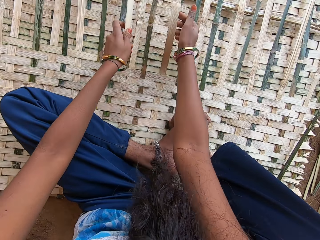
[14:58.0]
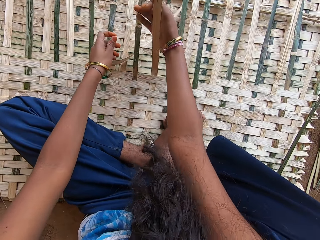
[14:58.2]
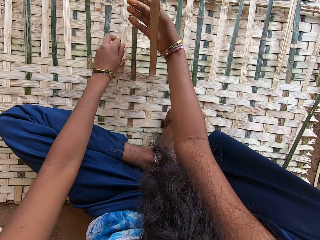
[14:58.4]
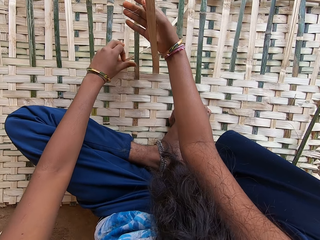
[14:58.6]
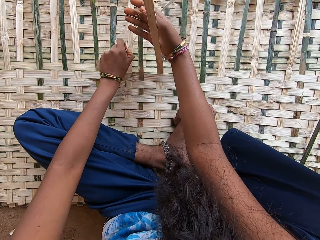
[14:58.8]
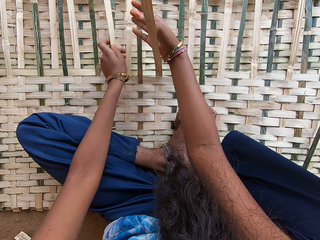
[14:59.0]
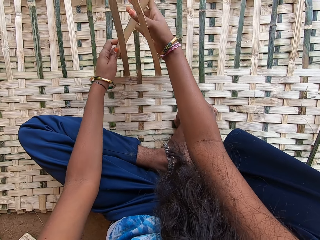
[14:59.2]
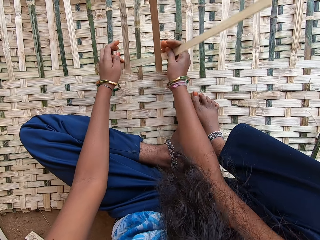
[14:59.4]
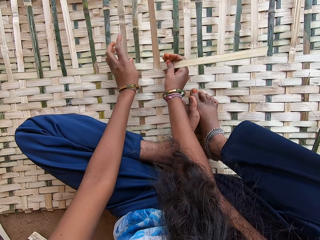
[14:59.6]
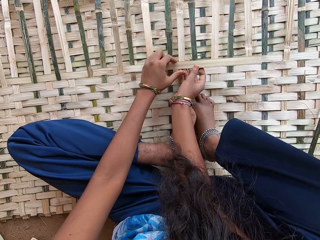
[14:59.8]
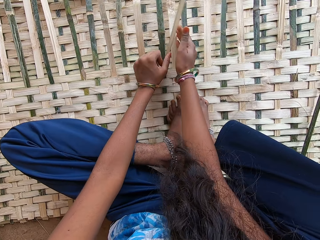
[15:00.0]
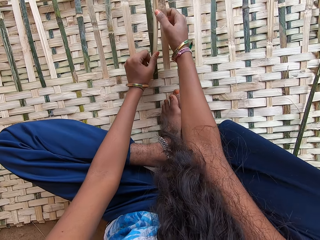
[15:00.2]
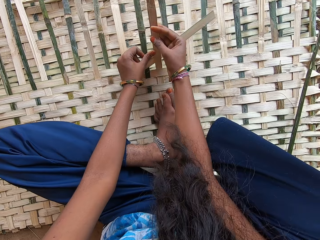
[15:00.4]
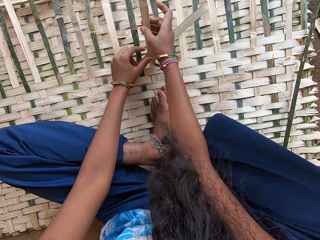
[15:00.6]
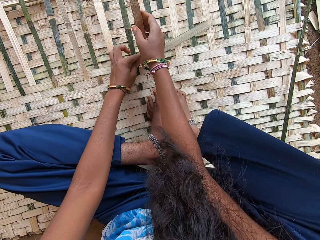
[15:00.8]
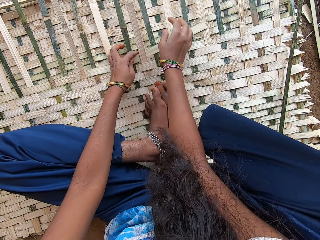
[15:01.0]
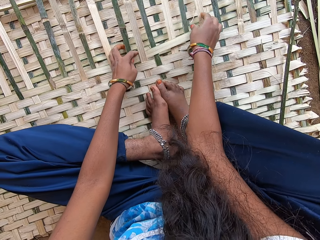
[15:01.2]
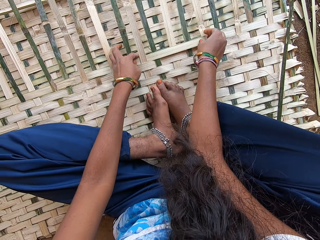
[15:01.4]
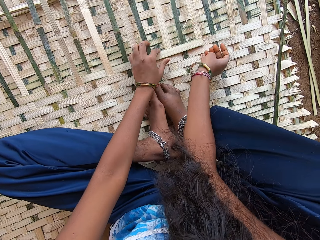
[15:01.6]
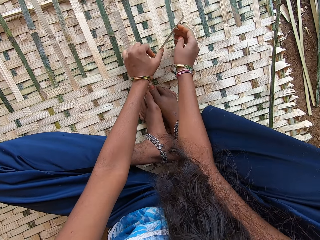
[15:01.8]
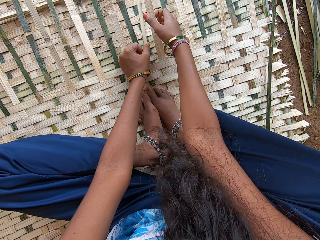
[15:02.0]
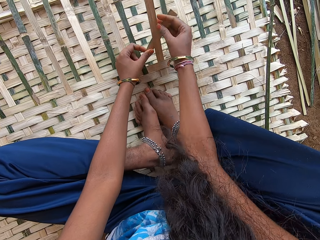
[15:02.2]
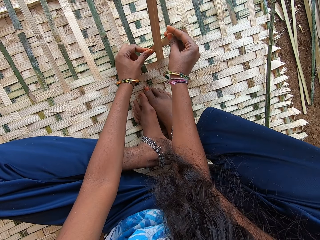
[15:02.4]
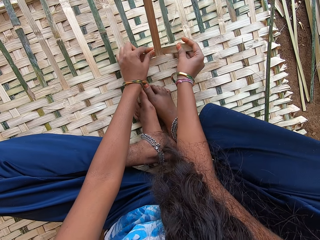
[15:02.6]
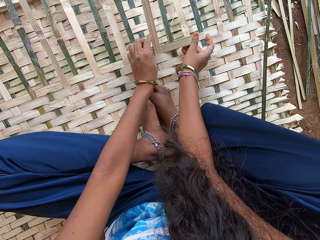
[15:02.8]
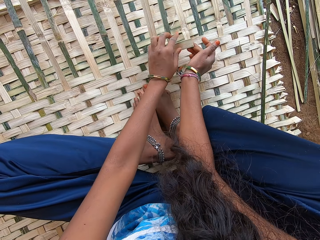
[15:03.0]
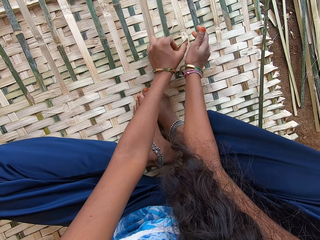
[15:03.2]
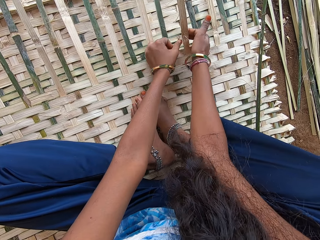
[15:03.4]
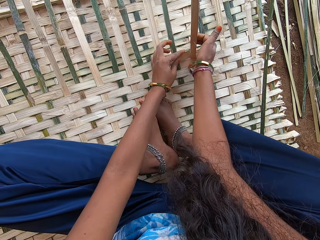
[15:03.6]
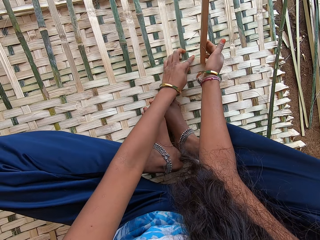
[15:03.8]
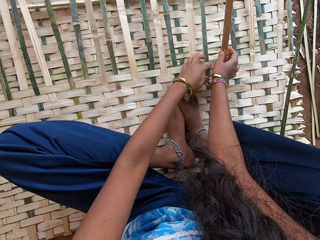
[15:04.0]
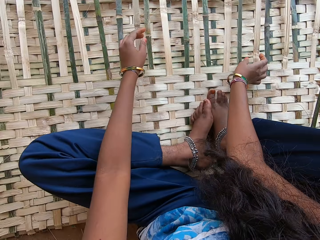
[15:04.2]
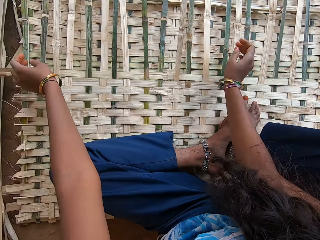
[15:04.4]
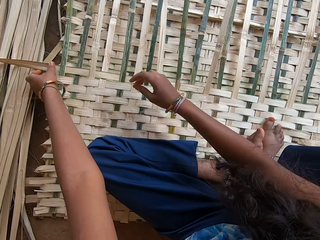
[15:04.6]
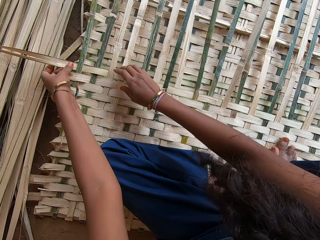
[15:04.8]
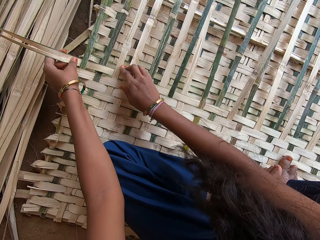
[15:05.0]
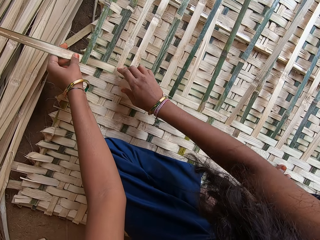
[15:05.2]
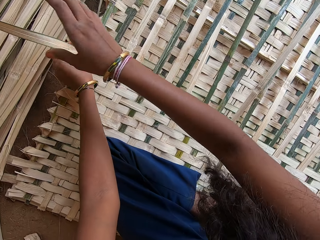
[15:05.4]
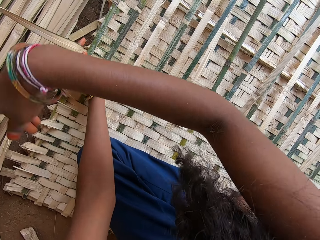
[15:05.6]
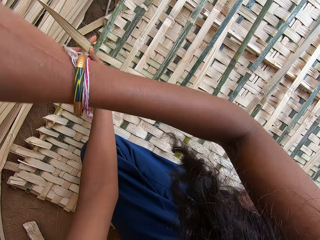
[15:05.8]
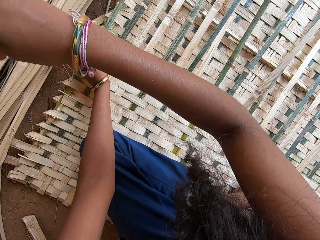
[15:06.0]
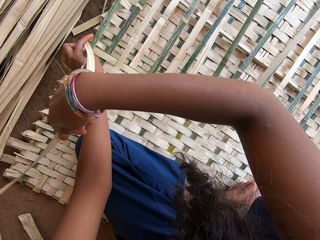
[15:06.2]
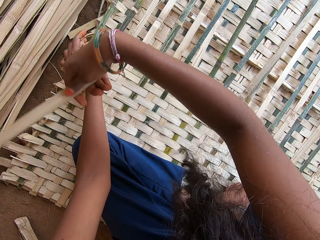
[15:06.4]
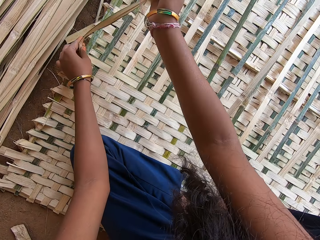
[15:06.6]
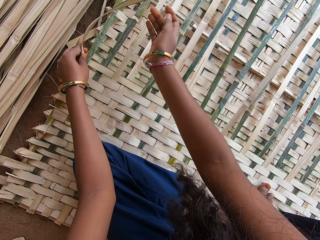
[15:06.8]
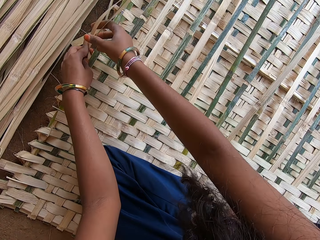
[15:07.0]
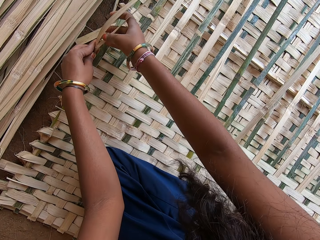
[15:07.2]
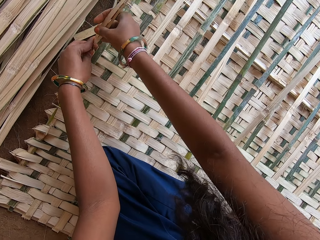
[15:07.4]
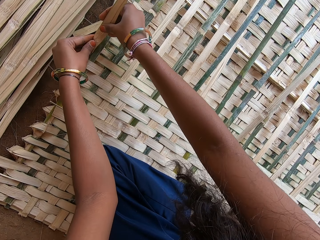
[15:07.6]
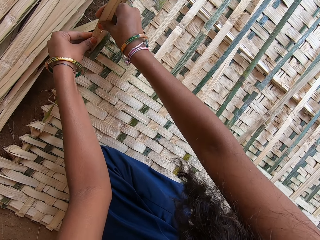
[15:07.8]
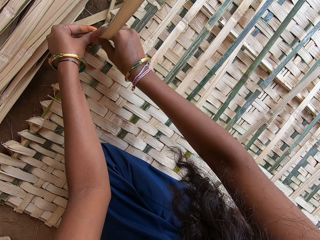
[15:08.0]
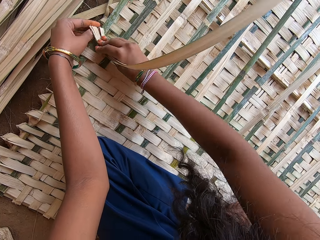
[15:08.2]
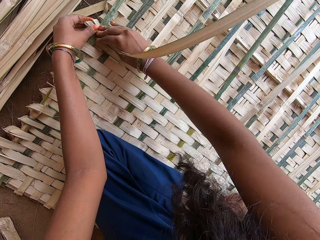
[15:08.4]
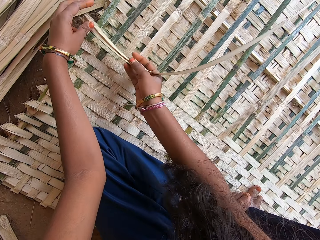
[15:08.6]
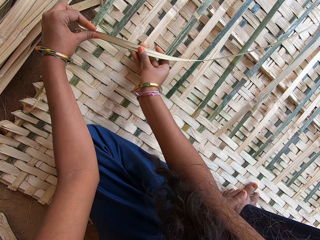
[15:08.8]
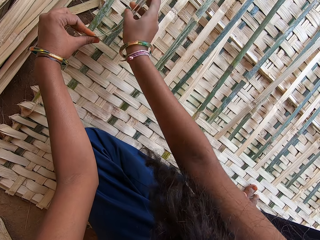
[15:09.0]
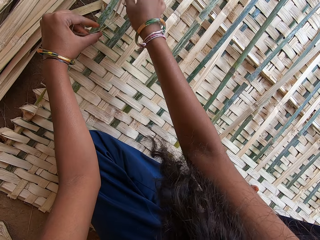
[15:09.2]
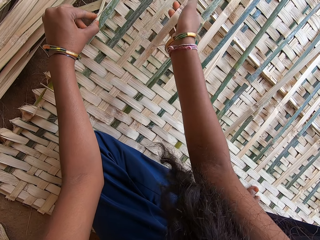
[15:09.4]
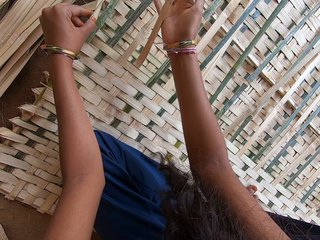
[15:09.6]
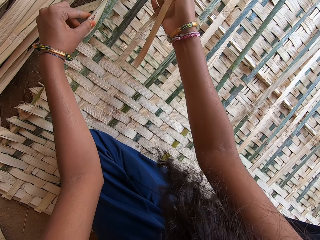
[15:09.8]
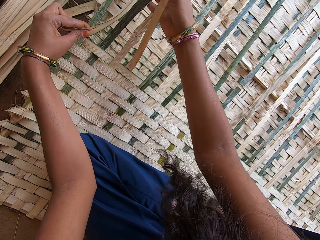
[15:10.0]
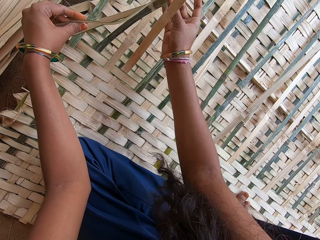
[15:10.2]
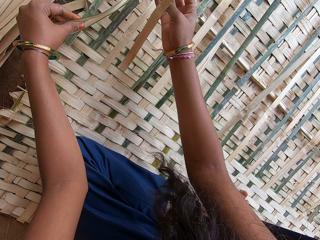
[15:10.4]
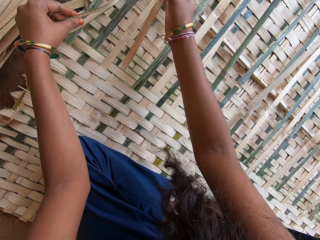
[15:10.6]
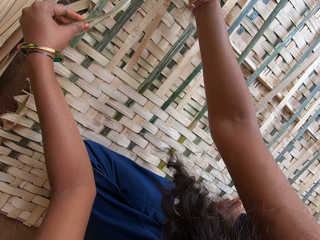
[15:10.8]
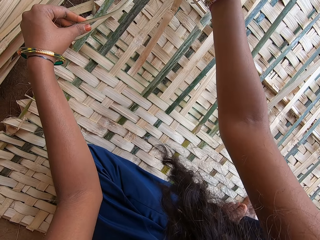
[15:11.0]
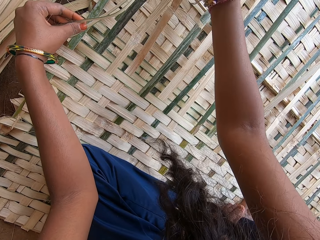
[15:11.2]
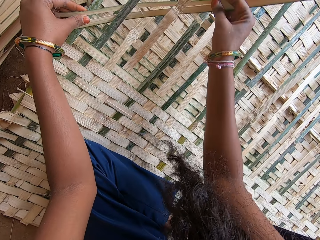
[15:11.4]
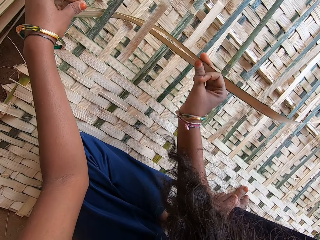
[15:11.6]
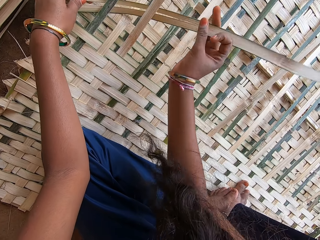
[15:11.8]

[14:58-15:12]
The camera wearer pulls her hand off the palm leaf. She holds the palm leaf. She weaves the mat with the palm leaf.

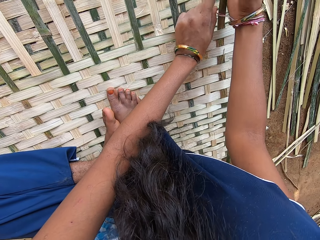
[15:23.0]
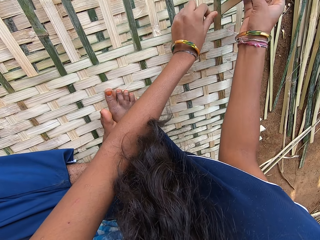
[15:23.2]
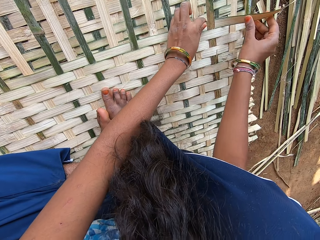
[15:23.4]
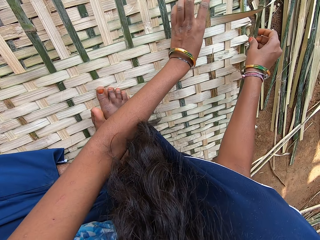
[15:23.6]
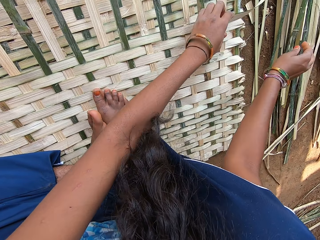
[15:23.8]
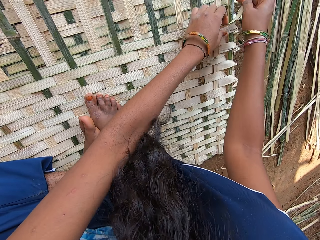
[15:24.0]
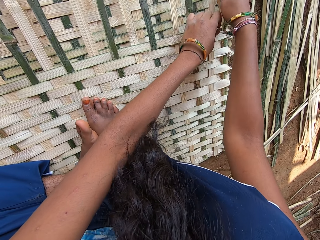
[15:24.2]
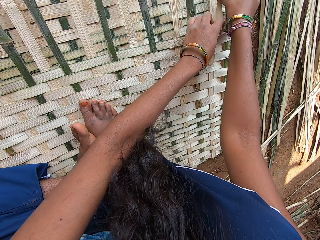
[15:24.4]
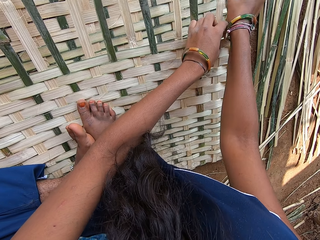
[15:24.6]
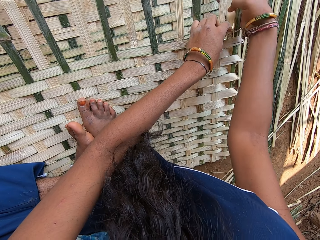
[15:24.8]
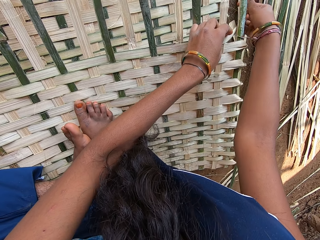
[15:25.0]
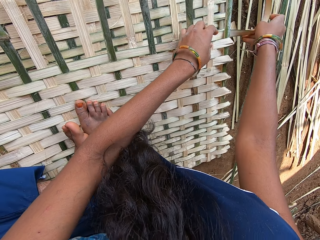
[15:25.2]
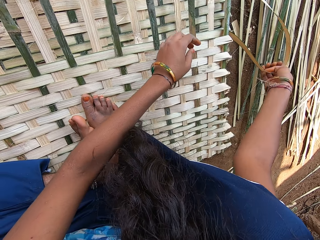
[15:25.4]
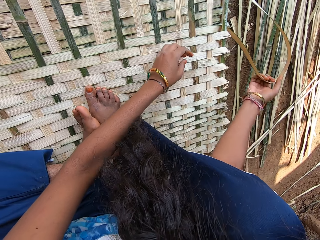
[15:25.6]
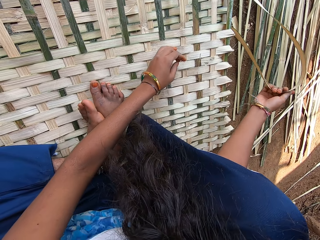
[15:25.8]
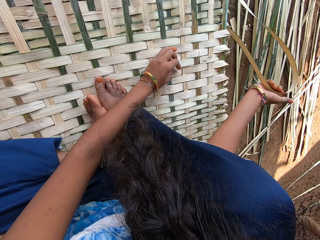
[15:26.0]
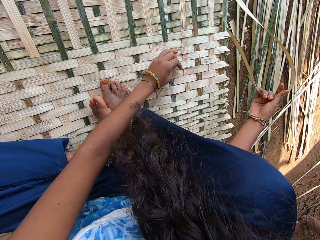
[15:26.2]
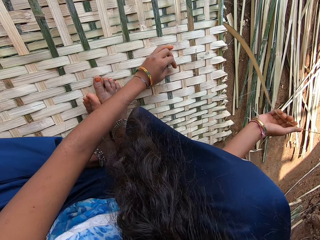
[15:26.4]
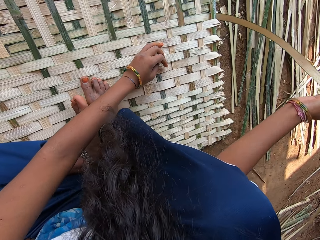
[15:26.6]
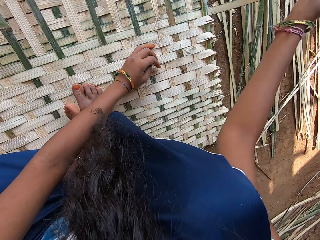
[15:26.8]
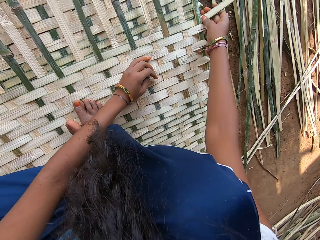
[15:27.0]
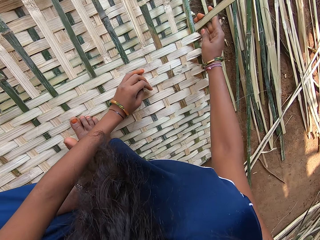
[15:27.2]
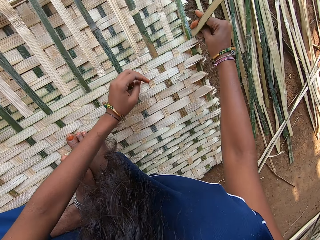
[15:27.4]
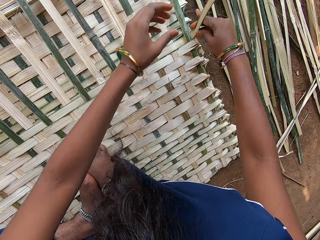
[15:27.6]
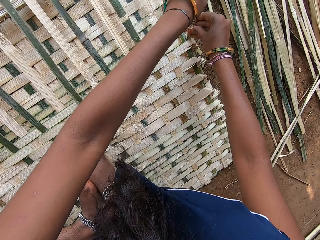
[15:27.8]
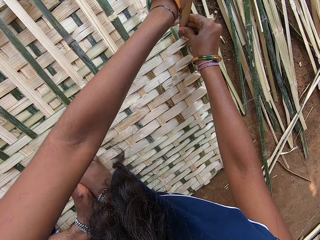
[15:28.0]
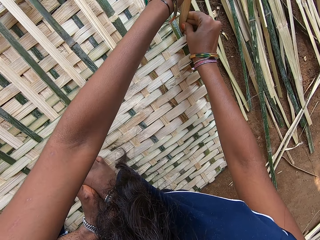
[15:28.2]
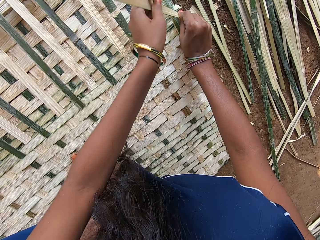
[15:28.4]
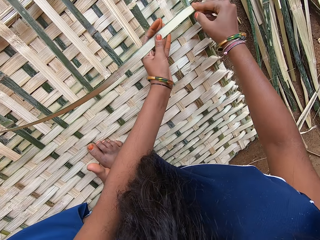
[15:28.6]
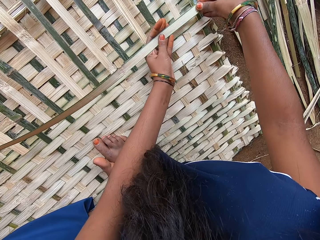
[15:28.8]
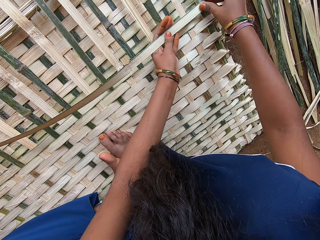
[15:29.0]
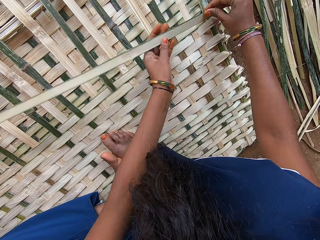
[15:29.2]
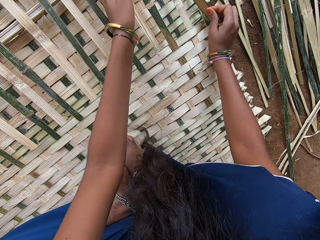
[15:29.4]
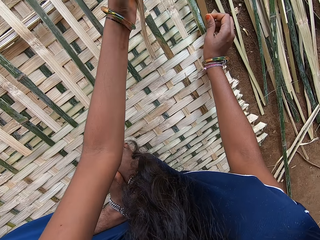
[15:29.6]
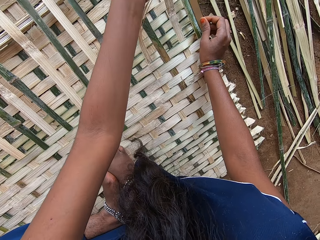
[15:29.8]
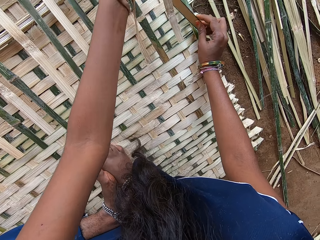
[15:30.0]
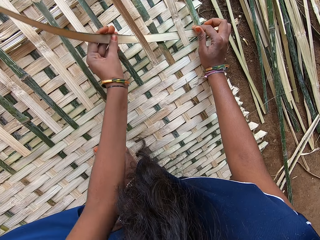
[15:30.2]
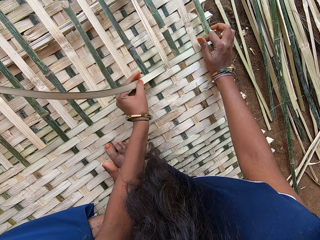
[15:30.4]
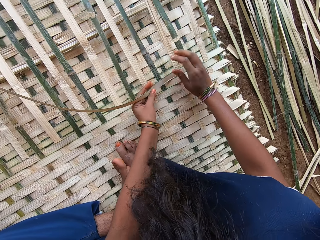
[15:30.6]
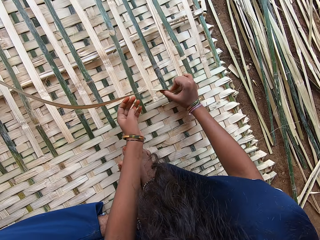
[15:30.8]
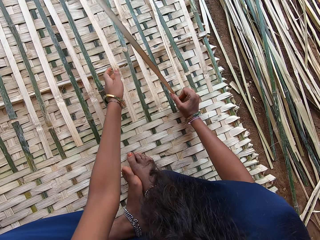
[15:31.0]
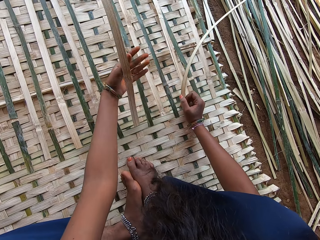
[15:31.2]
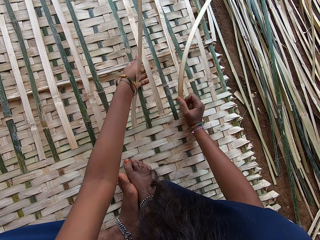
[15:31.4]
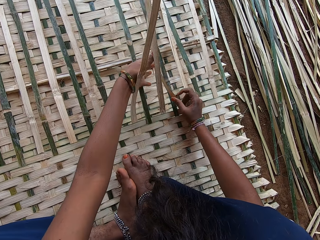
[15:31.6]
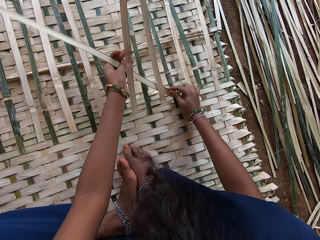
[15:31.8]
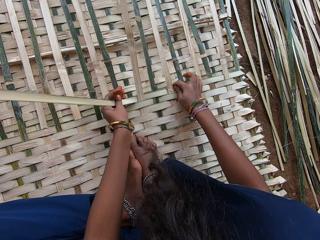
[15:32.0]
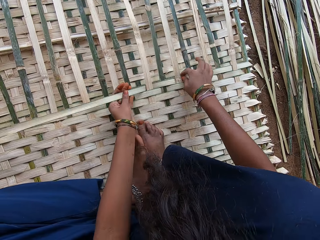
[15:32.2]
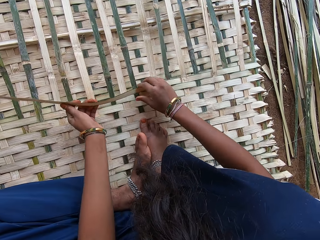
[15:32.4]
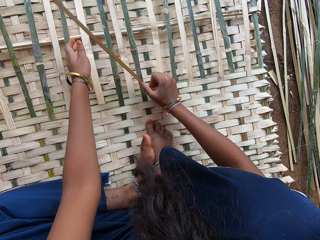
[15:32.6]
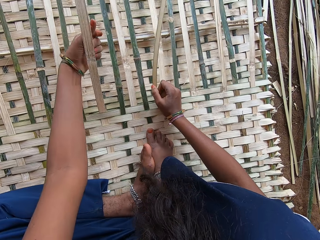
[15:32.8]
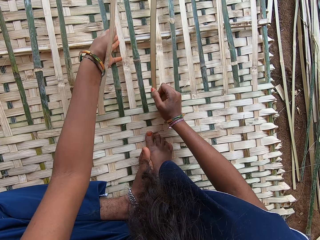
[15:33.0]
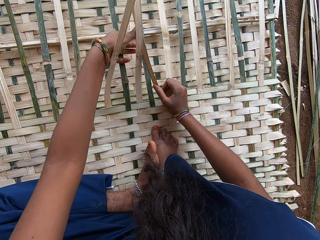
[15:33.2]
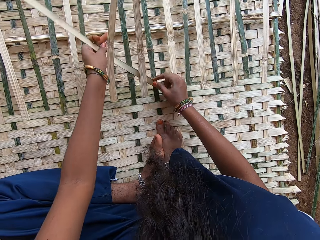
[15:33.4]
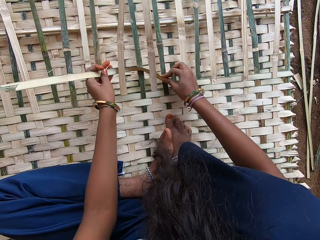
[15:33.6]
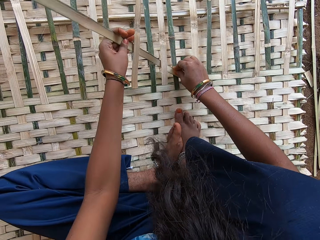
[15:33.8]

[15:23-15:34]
The camera wearer pulls the palm leaf. They weave the mat with the palm leaf.
